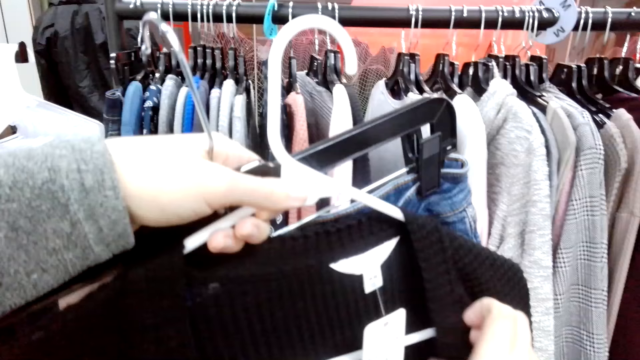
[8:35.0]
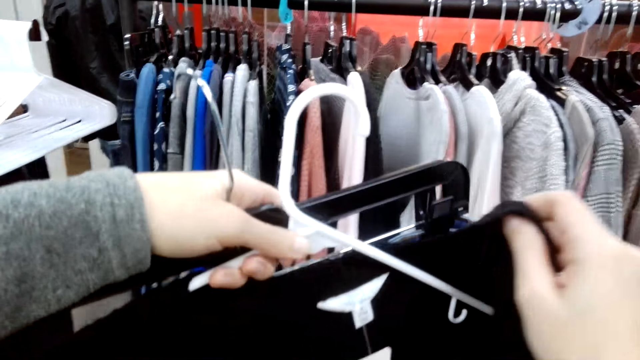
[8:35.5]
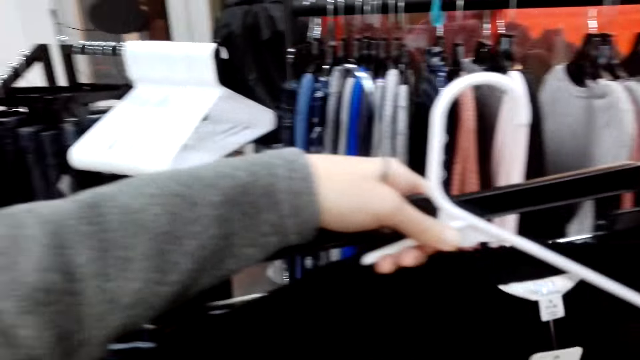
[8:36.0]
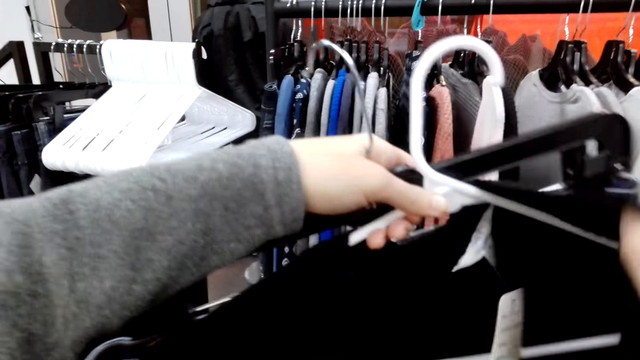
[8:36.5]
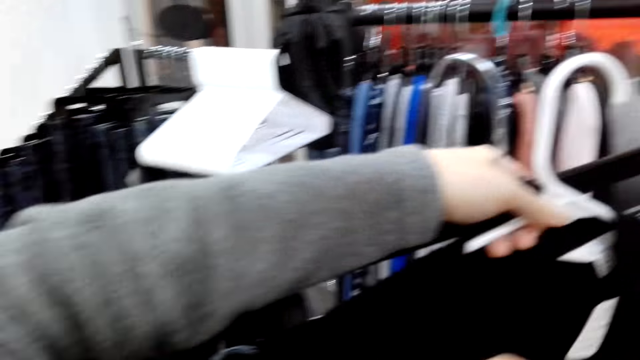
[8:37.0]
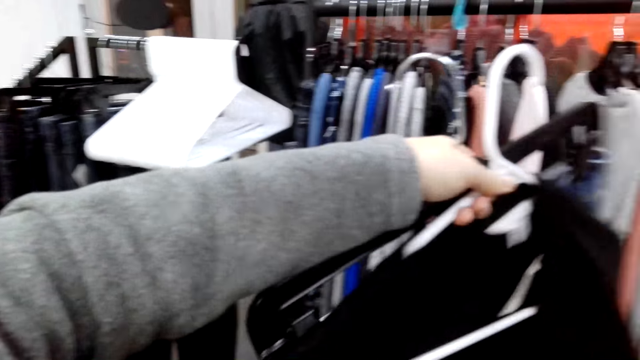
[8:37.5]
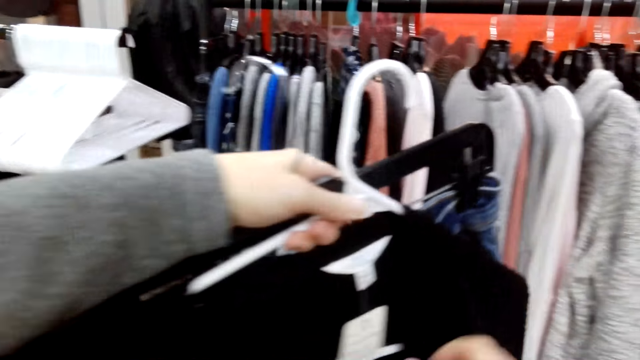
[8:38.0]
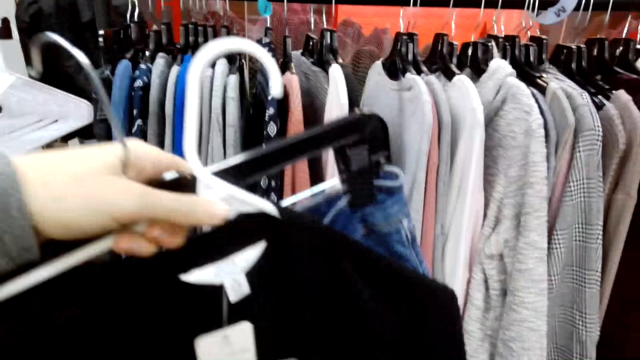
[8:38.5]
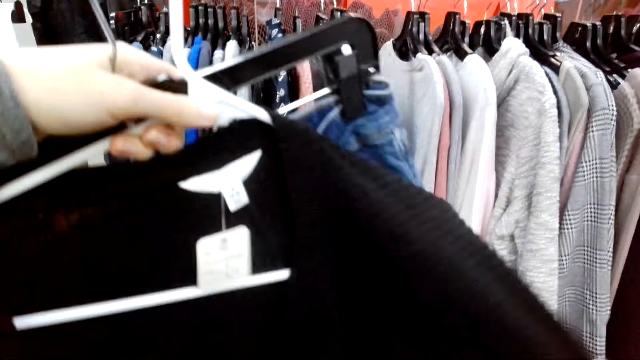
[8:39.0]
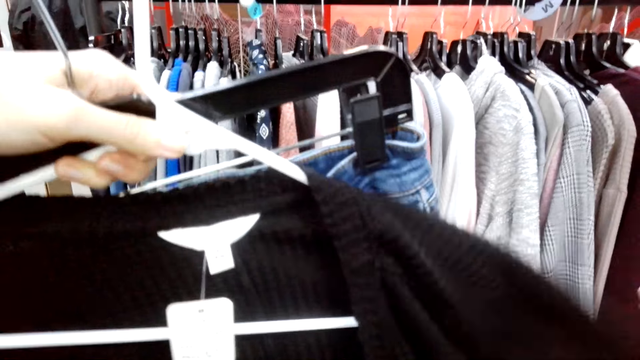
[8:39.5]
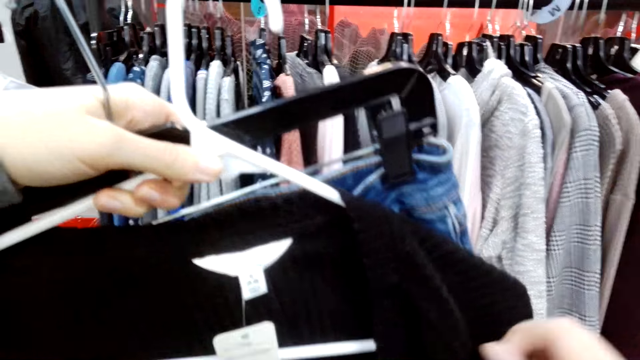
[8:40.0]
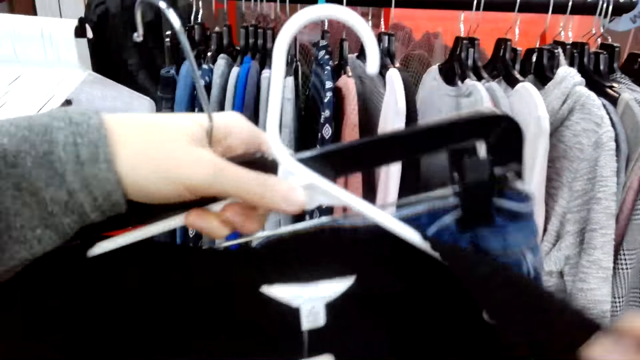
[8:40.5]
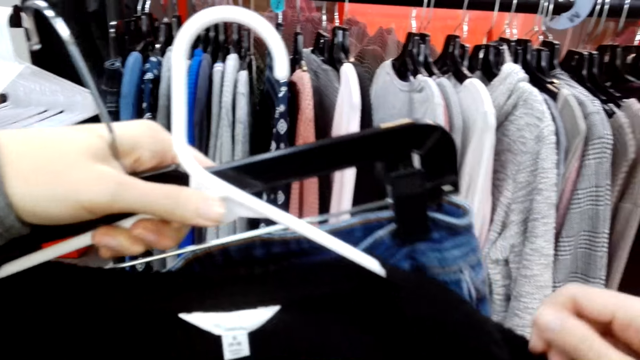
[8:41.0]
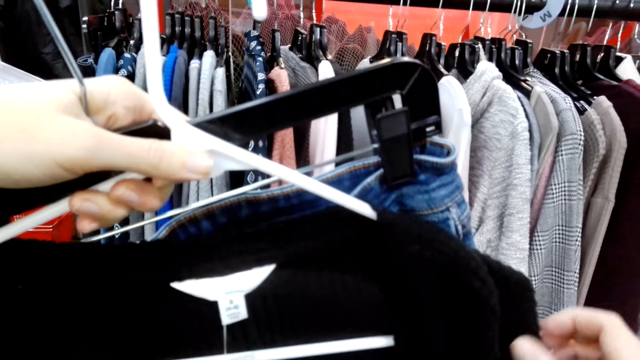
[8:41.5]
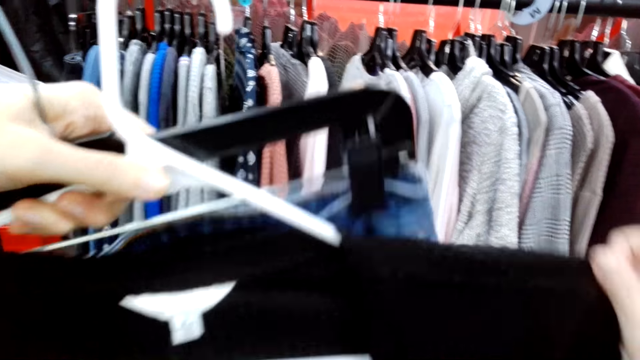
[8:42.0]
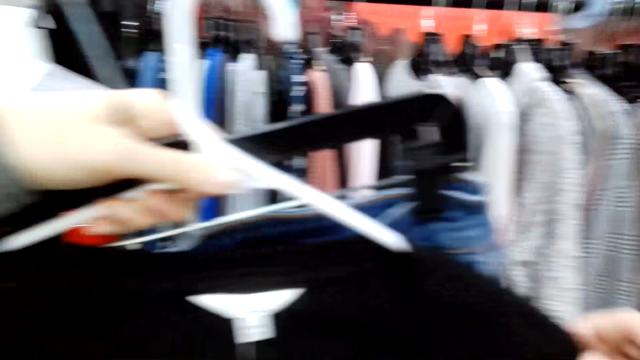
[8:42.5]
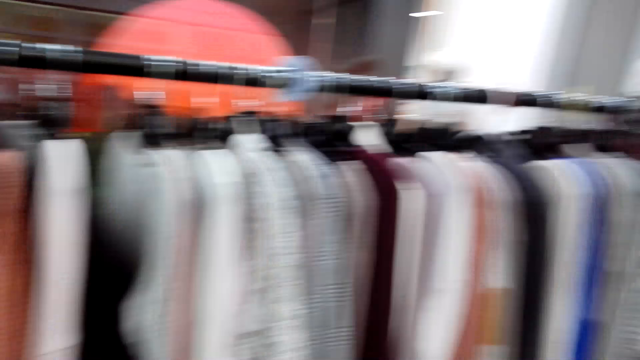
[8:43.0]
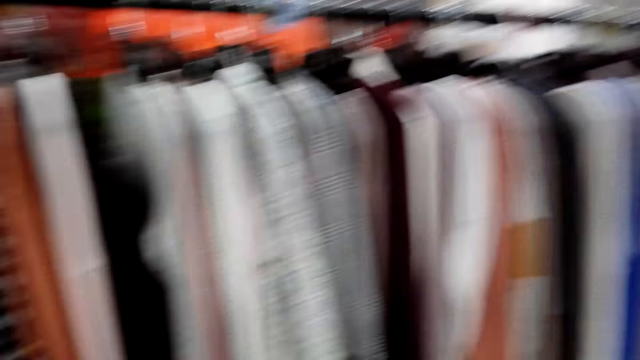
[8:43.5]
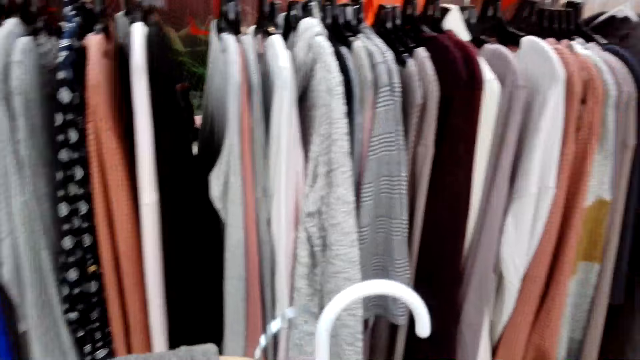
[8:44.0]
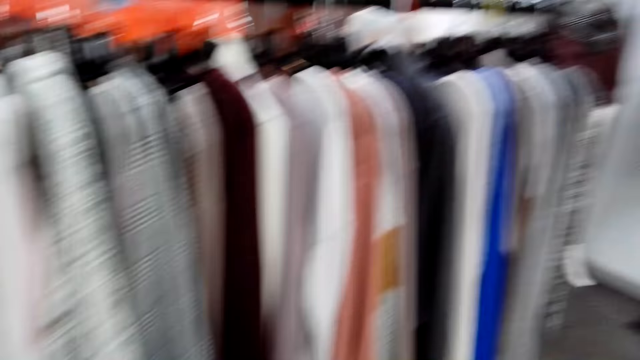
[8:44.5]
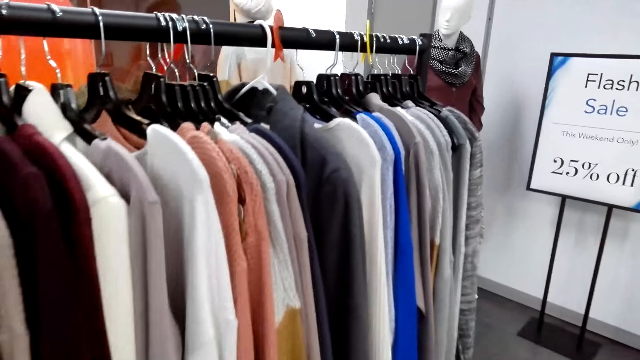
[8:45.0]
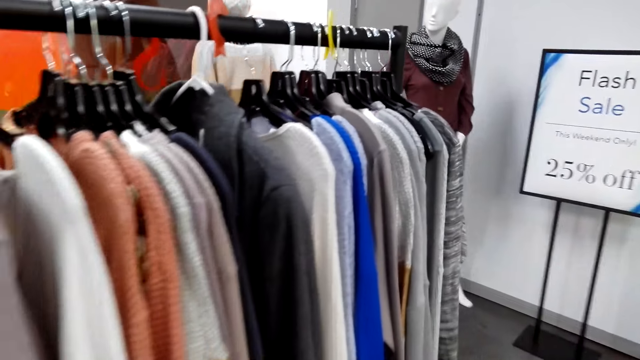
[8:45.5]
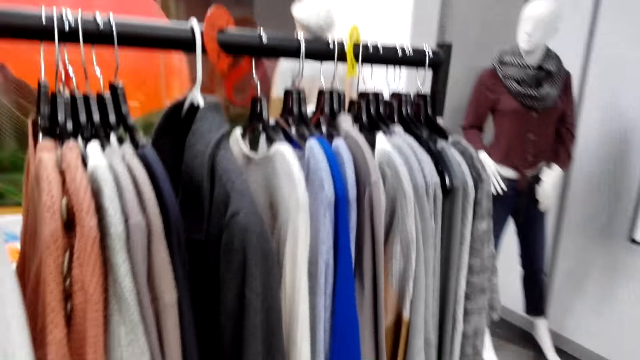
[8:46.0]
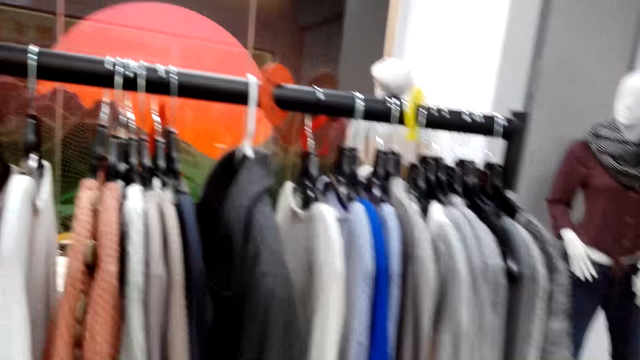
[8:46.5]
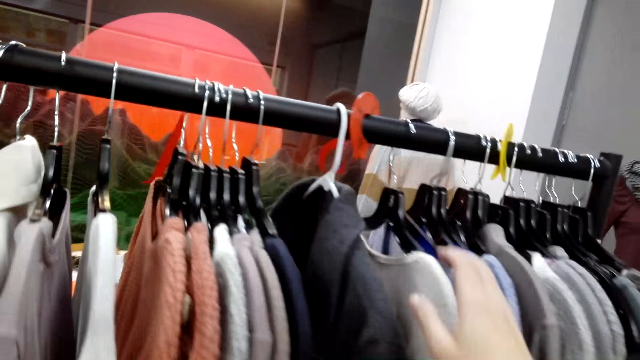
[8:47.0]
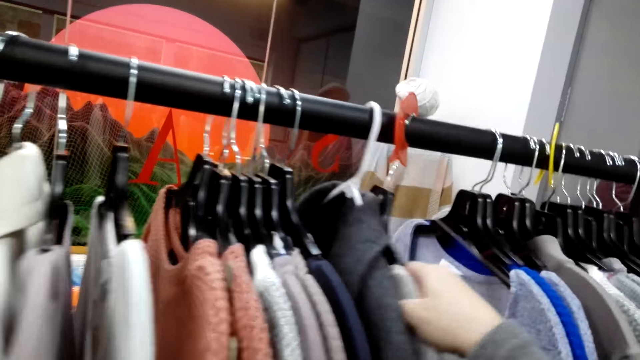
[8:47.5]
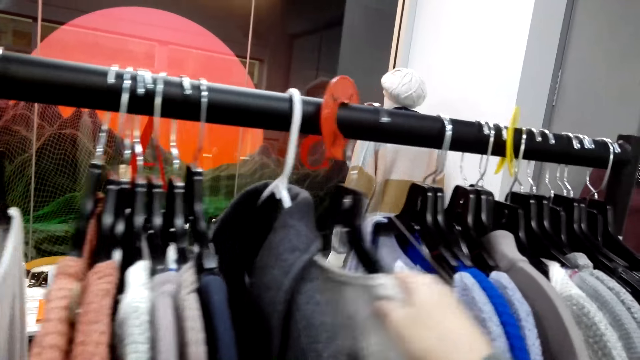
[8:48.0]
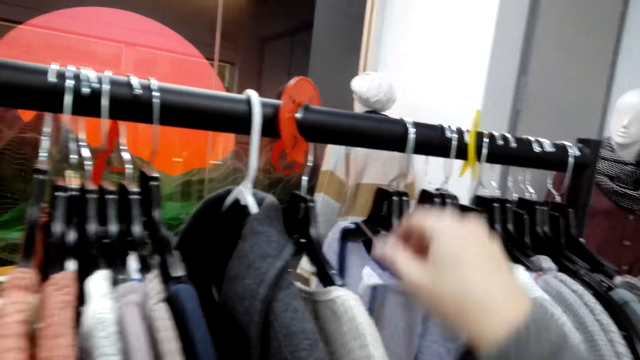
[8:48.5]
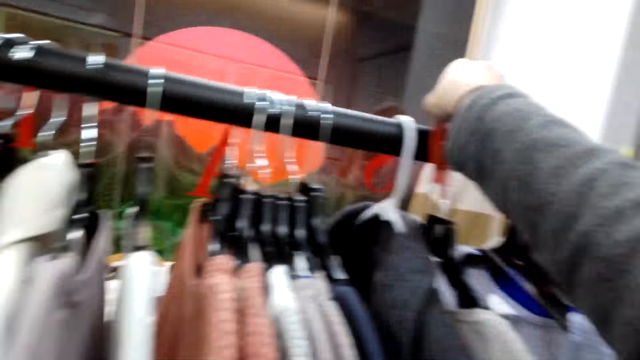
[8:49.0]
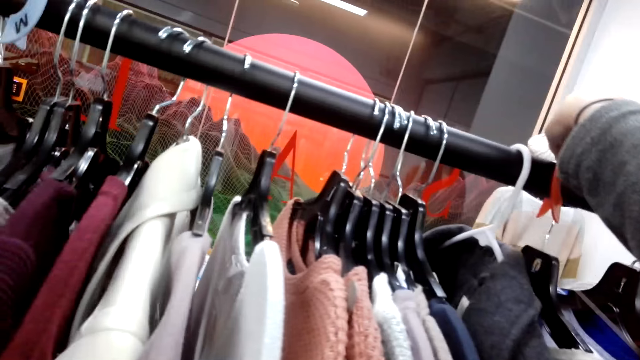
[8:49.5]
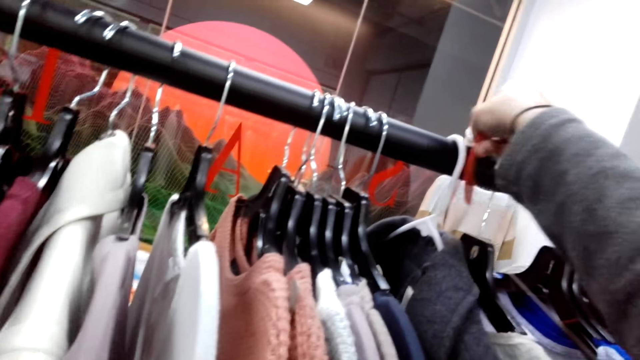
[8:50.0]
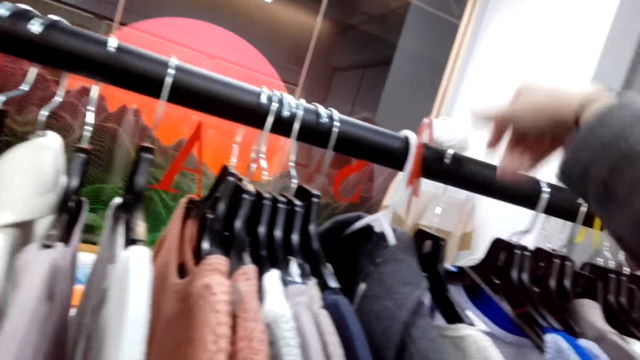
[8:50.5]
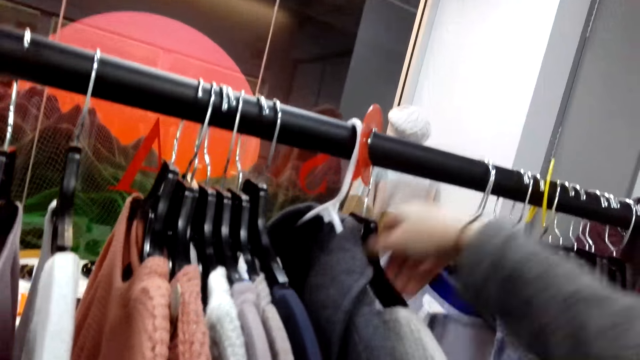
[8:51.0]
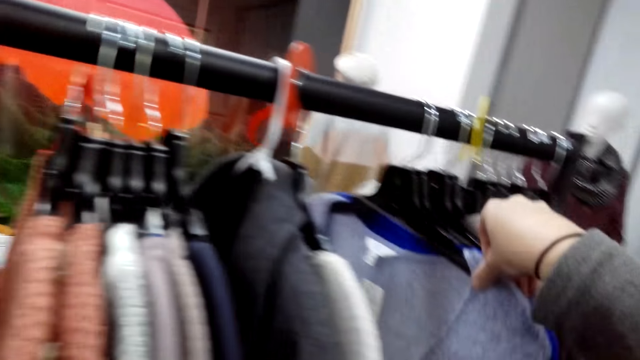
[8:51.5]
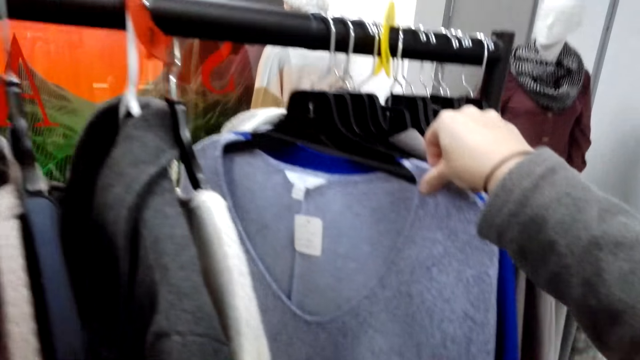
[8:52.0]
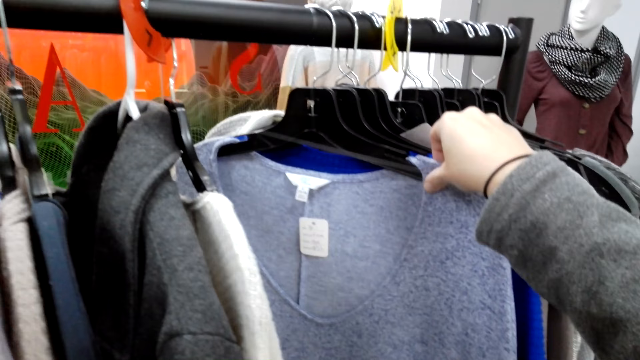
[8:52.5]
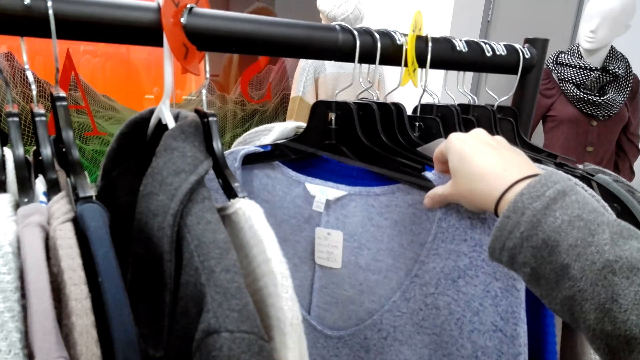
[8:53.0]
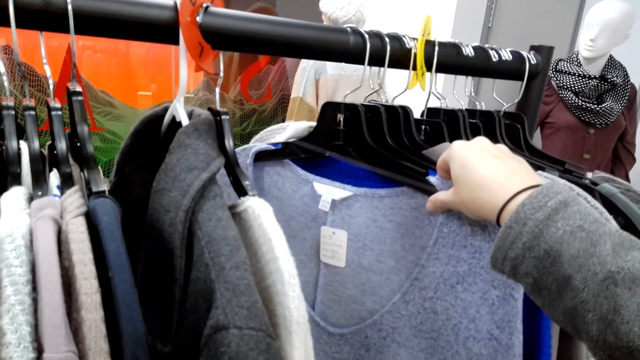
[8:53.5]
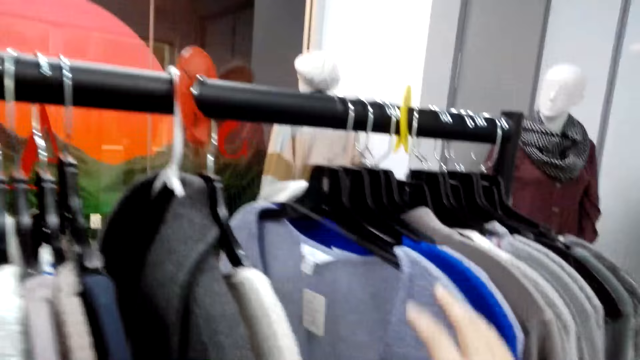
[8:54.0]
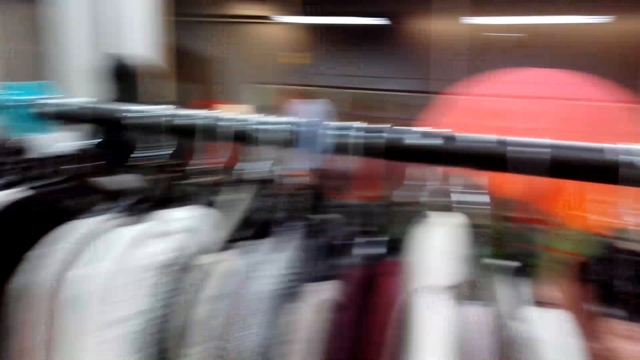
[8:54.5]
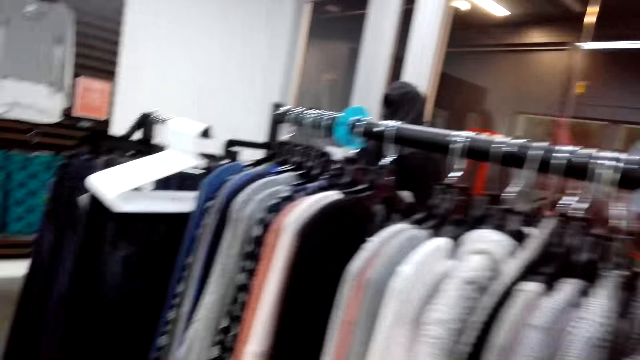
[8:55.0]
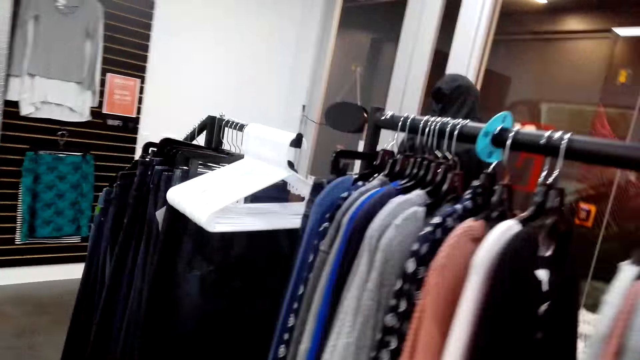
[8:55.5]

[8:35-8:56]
The camera wearer looks at the cloths. They adjust the cloth on the hanger. They walk to the other side of the tops. They push the tops aside. They move something. They move a cloth. They touch a cloth. They move around.
